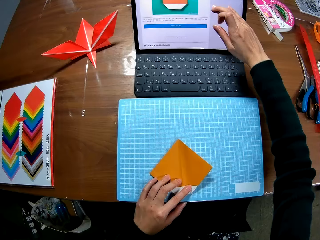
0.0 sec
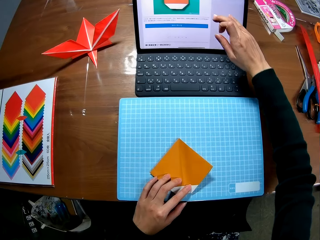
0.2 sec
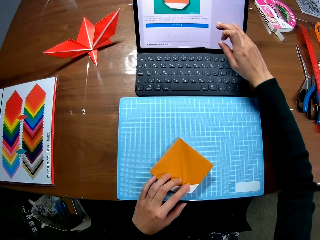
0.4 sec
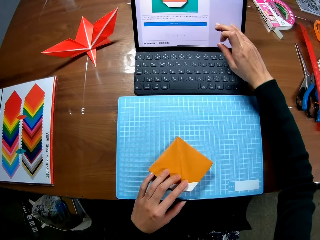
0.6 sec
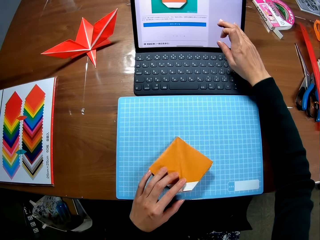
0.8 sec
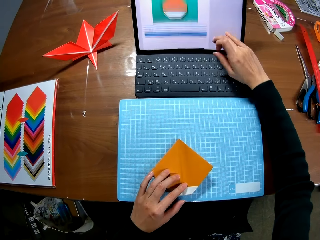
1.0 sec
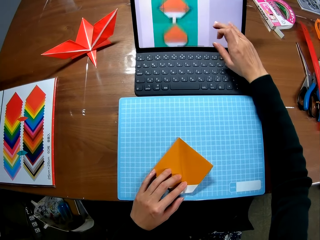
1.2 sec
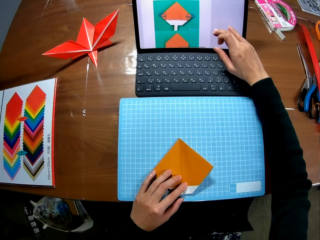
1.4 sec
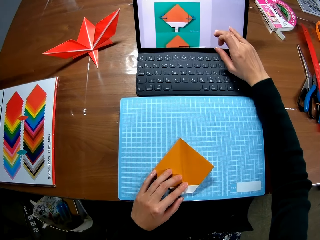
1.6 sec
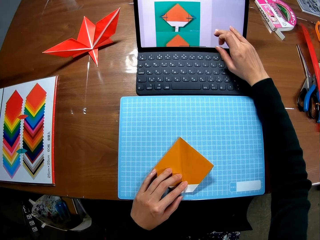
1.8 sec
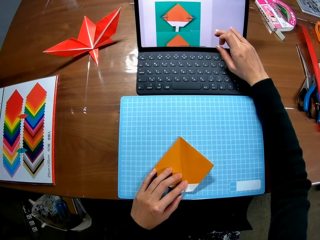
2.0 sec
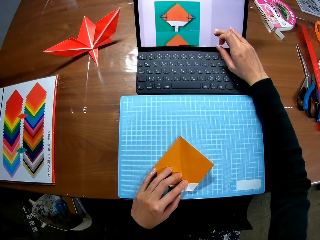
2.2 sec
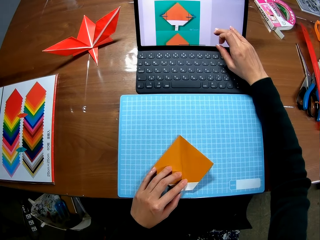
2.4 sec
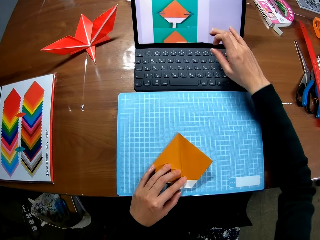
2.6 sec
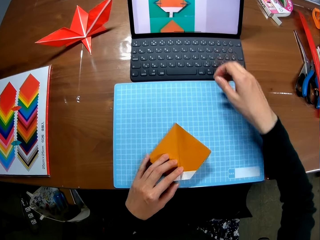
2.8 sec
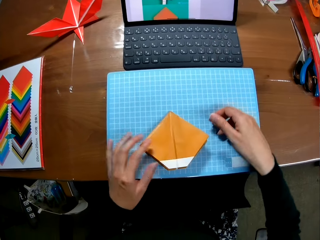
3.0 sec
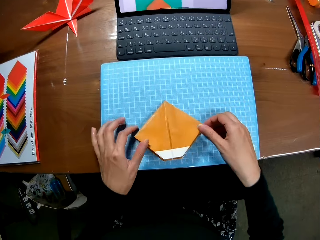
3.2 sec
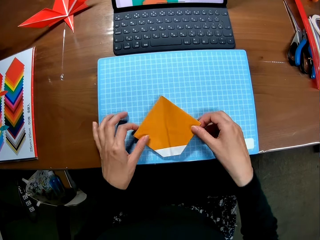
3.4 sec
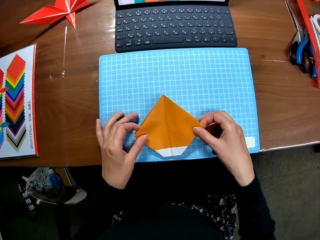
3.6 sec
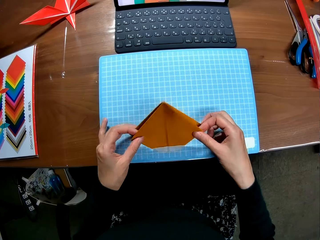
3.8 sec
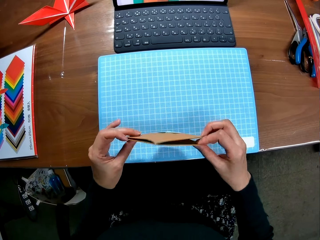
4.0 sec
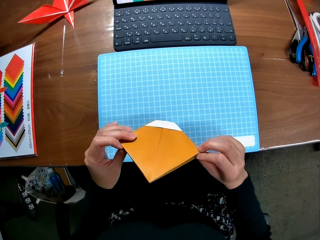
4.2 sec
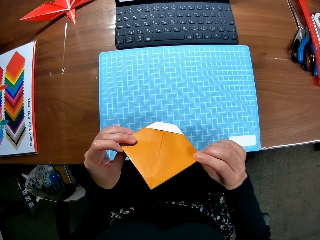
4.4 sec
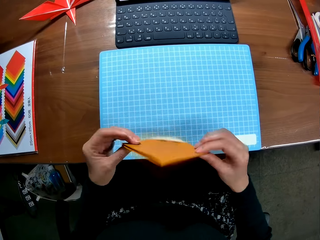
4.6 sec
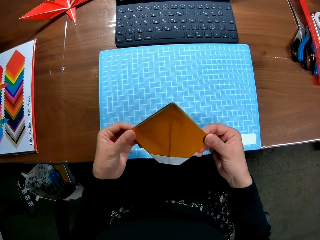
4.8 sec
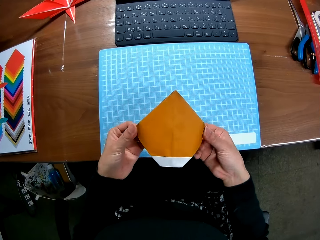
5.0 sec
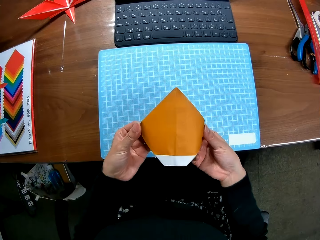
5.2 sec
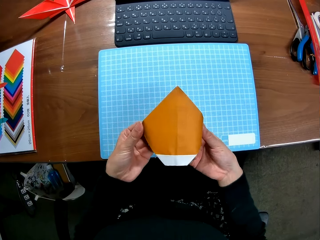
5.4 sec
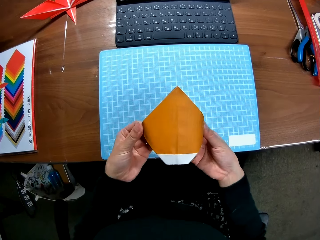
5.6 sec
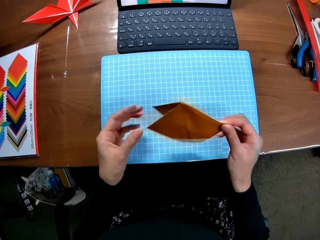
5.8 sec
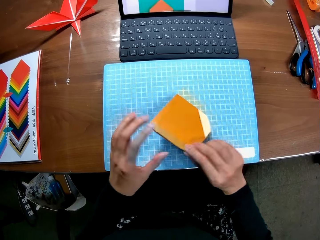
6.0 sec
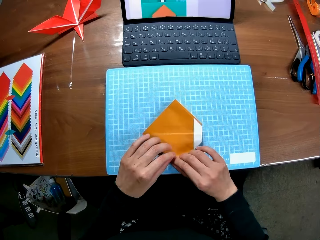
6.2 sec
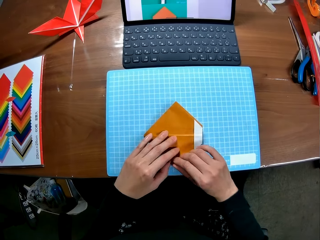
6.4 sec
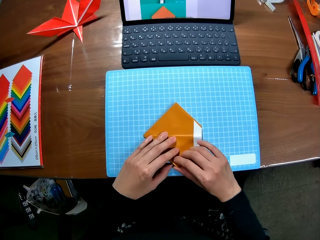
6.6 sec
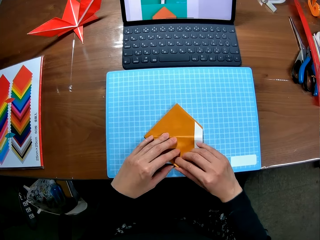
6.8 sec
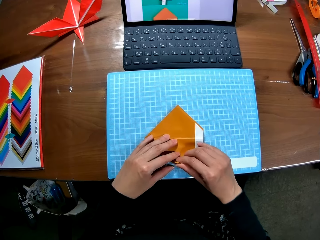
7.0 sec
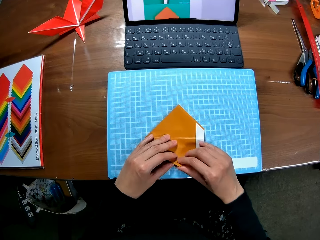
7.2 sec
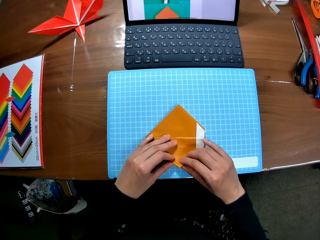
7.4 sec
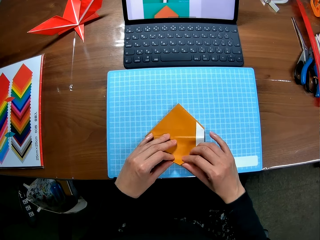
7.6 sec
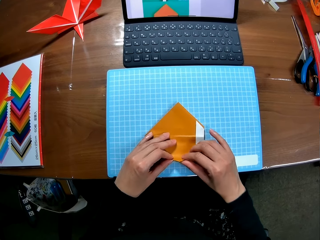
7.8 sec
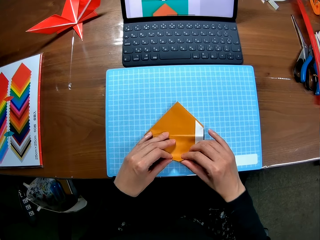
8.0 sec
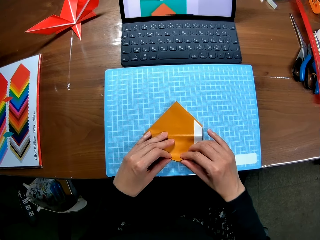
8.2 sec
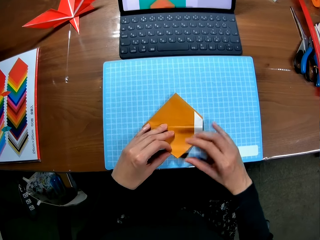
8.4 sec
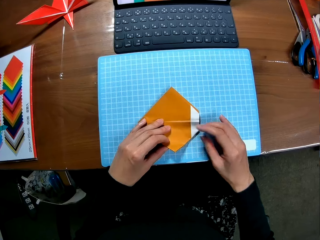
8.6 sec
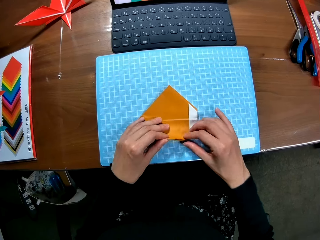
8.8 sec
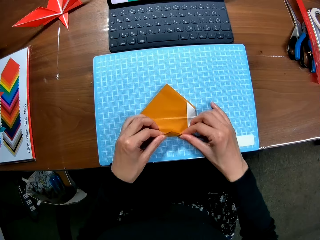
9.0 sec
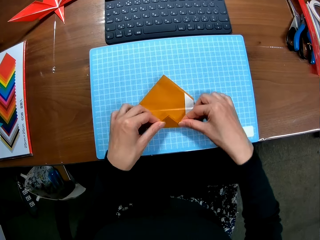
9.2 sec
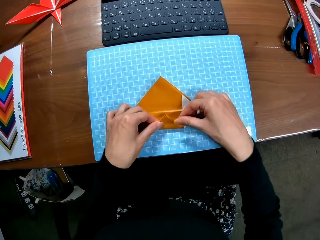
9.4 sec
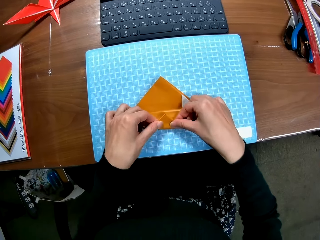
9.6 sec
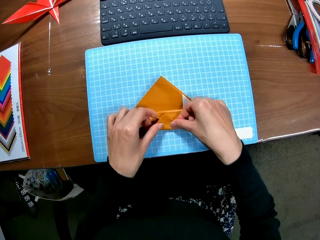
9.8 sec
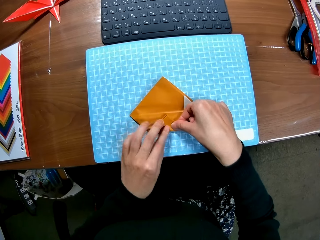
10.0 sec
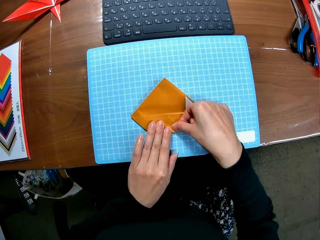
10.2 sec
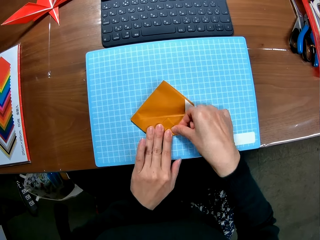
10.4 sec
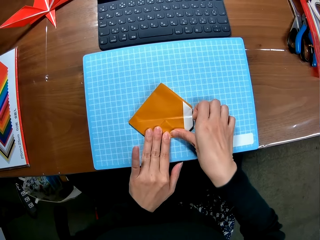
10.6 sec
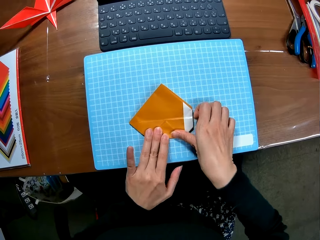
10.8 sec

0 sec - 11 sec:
The camera wearer touches the screen of the laptop. They hold a paper craft. They scroll the laptop. They fold the paper. They hold up the paper craft. They turn the paper craft. They put down the paper craft. They fold the paper craft.

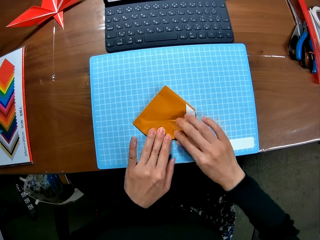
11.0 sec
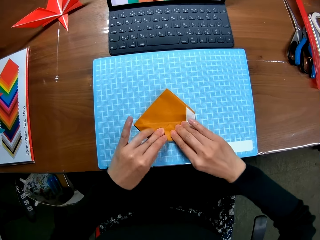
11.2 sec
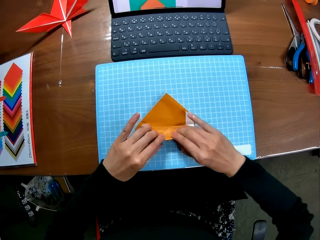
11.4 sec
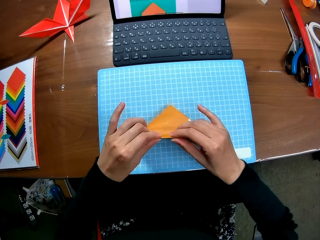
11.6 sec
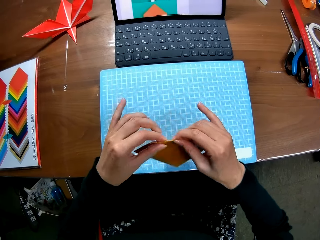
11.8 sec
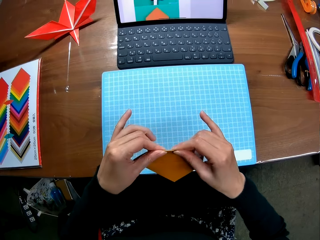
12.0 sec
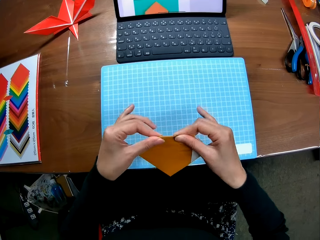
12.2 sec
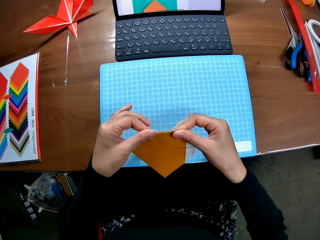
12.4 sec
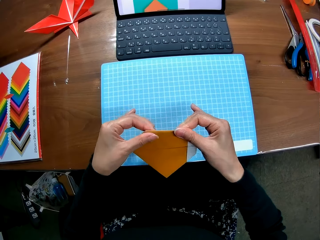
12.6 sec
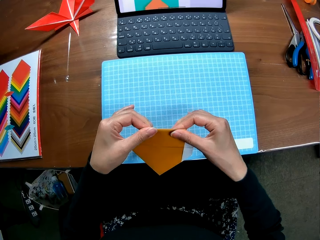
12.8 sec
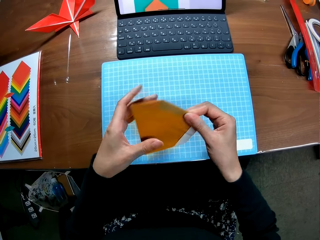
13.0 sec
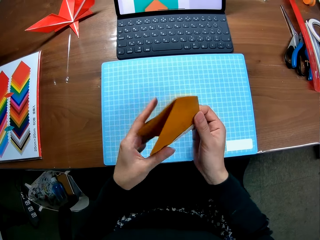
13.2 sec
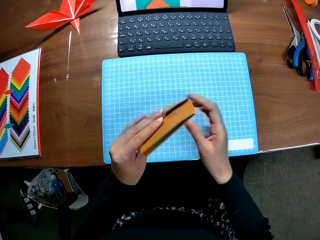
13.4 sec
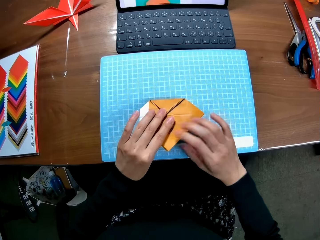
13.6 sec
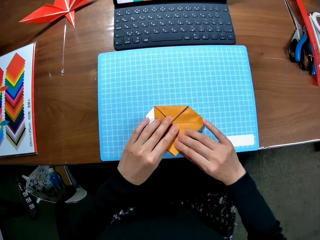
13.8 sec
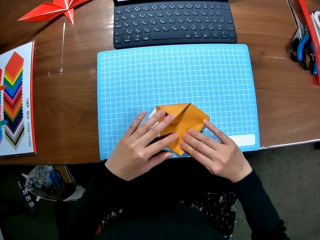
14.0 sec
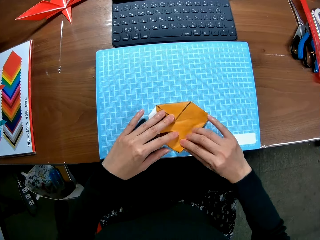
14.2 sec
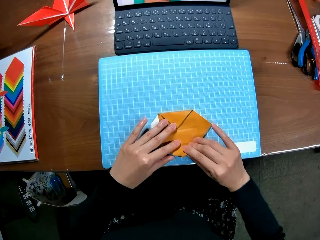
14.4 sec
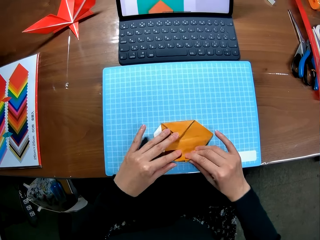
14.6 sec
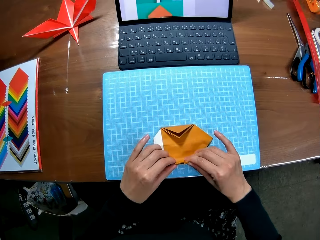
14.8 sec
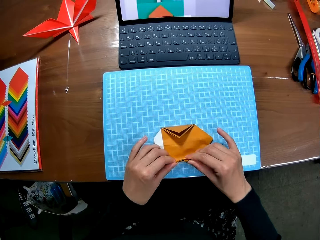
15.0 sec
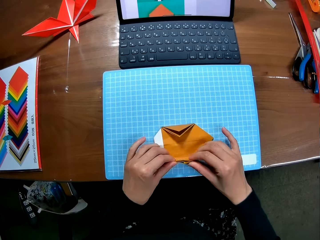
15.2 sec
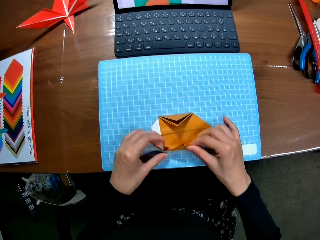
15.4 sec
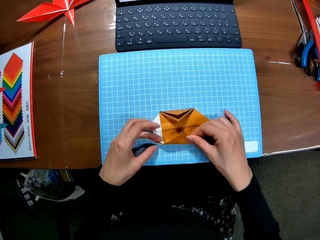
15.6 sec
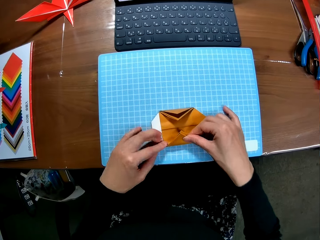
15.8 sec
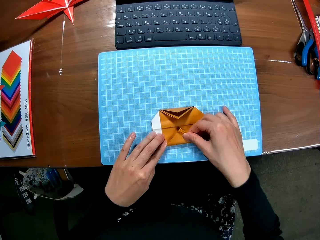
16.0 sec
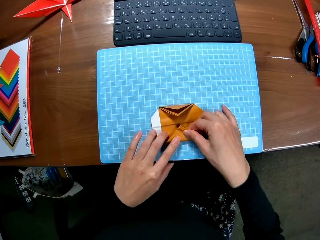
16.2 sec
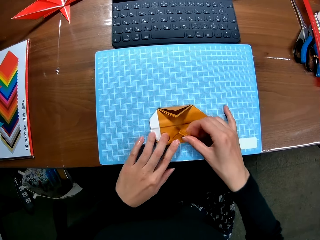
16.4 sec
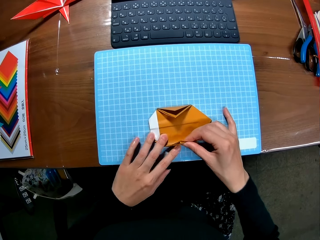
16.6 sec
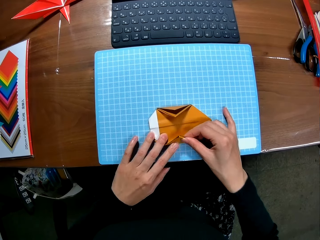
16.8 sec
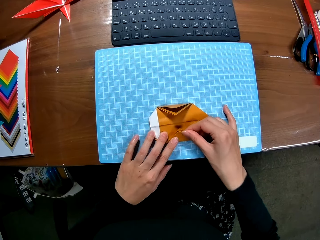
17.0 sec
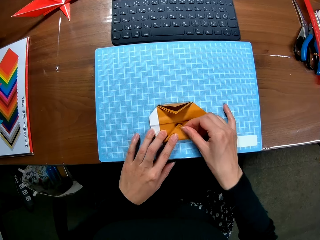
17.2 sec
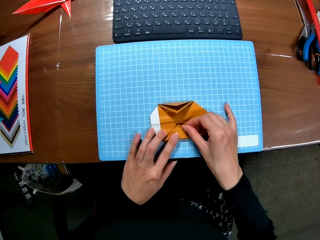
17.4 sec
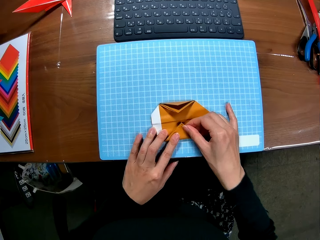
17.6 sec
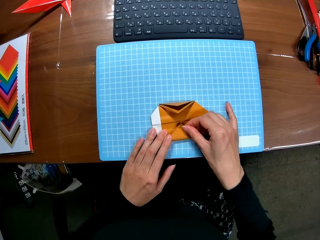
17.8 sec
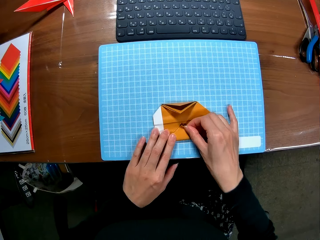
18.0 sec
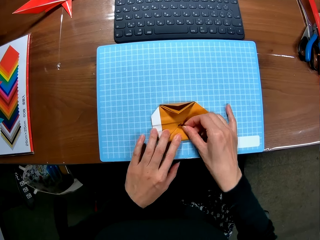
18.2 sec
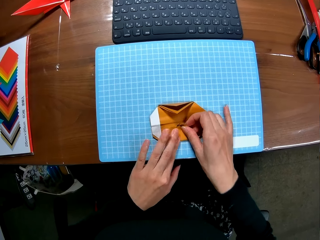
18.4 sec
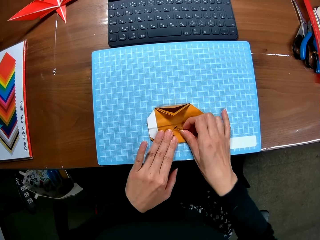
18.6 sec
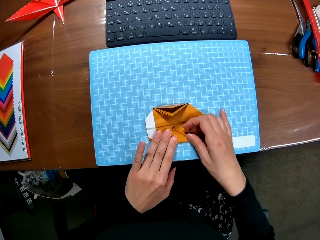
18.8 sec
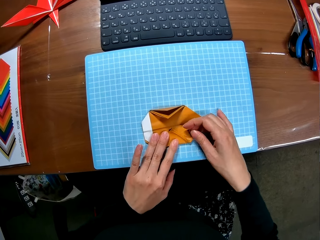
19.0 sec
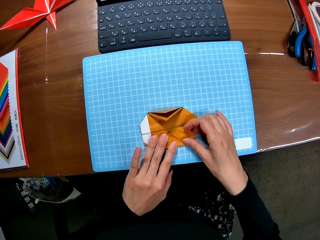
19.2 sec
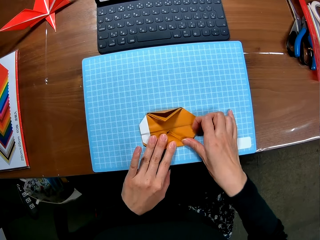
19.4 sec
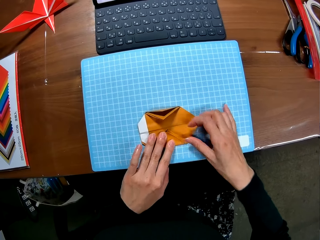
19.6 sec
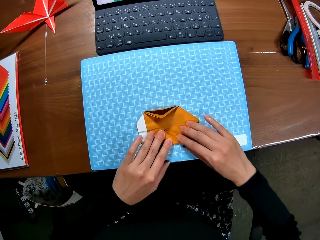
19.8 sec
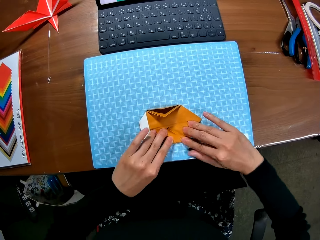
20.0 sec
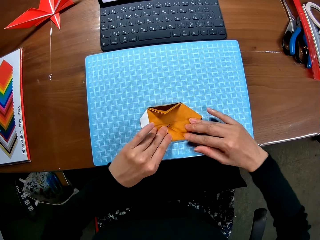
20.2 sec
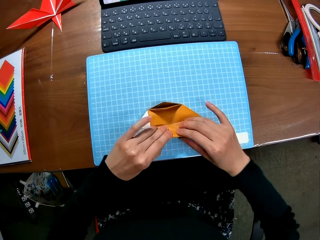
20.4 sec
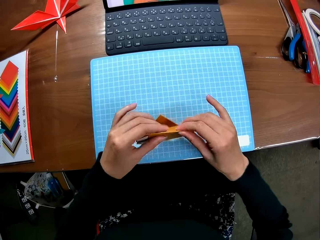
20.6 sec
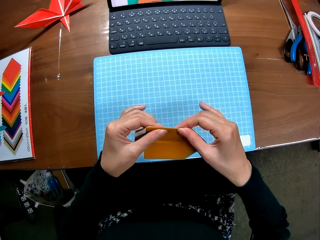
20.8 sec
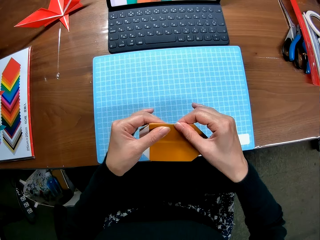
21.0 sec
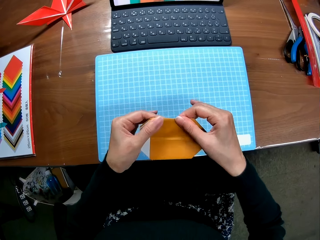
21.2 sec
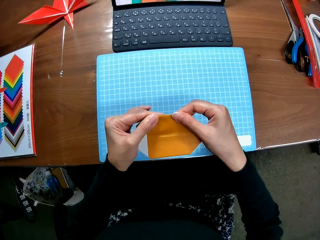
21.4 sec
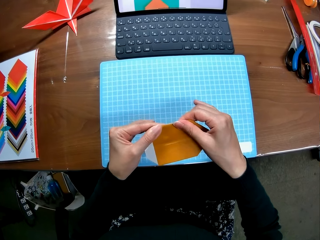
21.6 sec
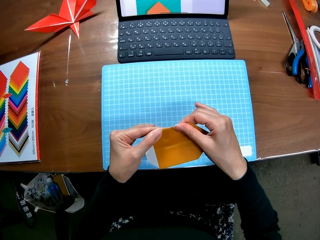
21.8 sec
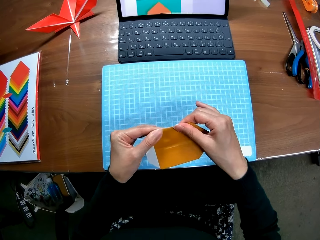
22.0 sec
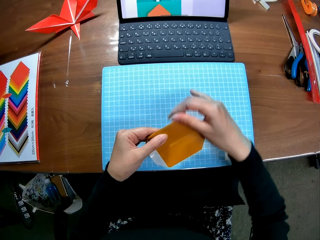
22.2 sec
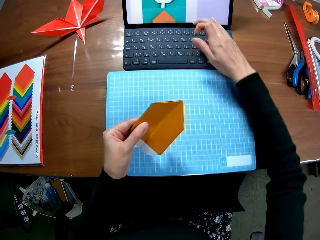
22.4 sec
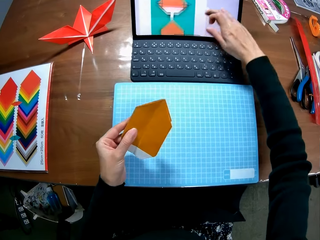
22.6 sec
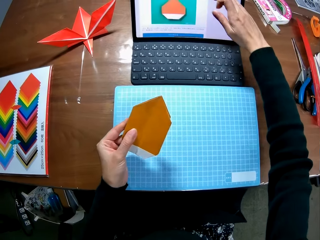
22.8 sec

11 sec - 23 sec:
The camera wearer holds up a paper craft. They turn the paper craft. They put down the paper craft. They fold the paper craft. They hold up the paper craft.
